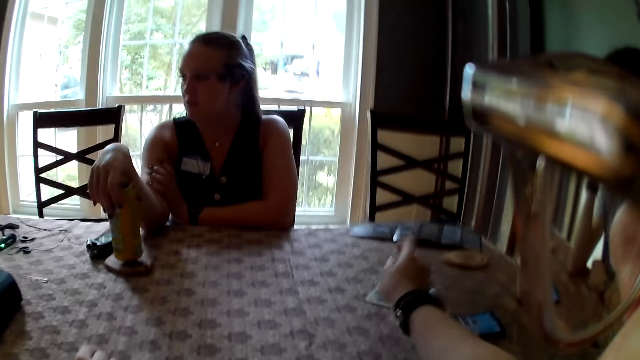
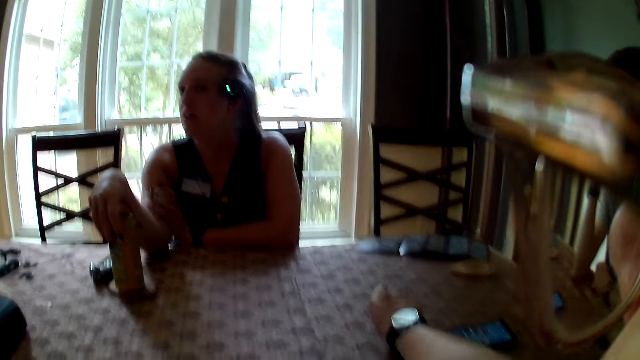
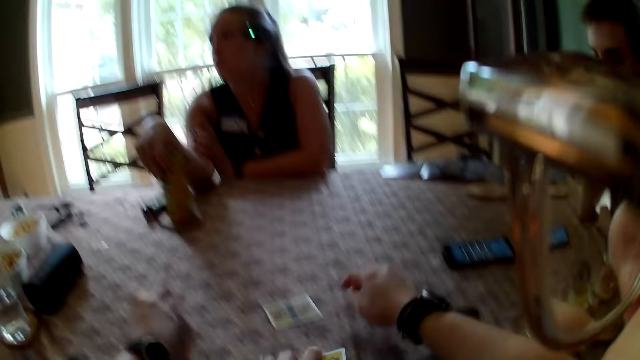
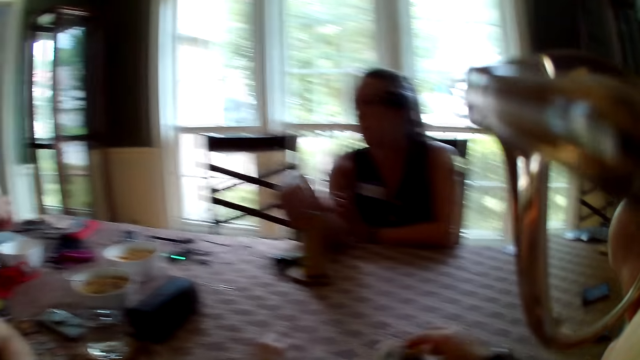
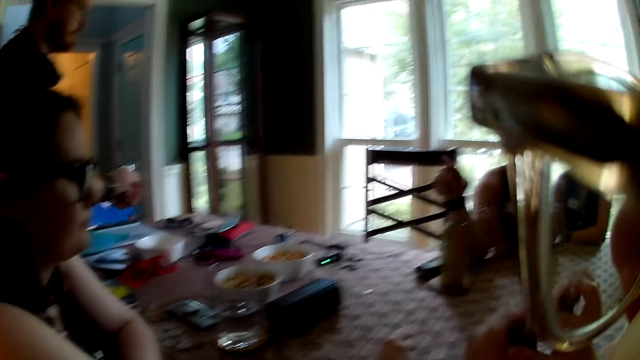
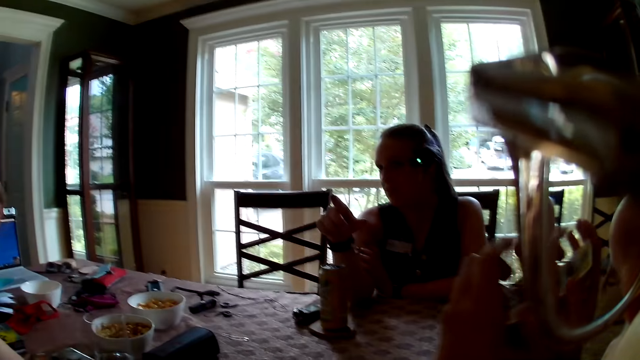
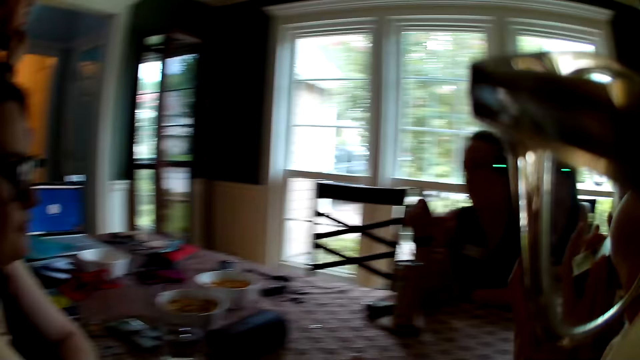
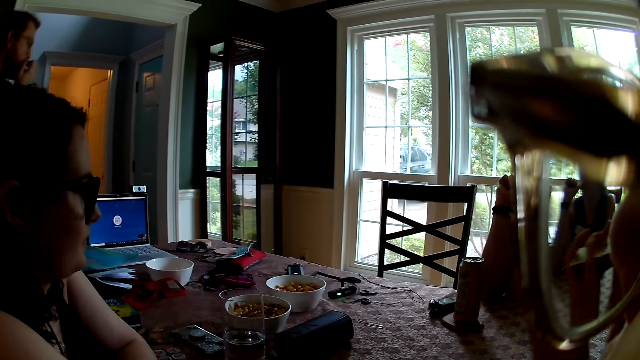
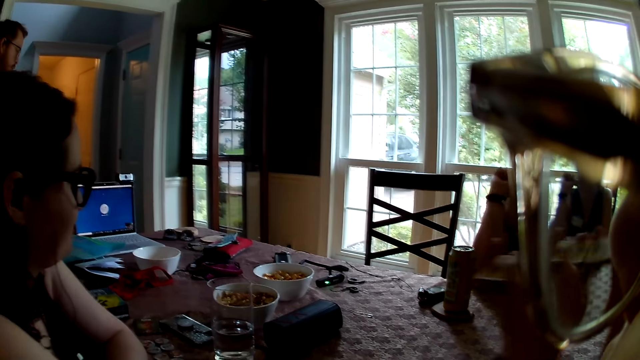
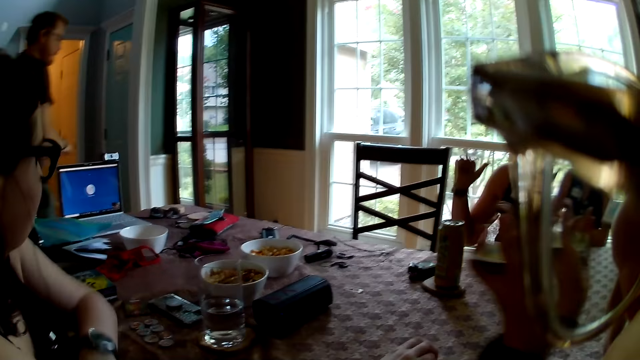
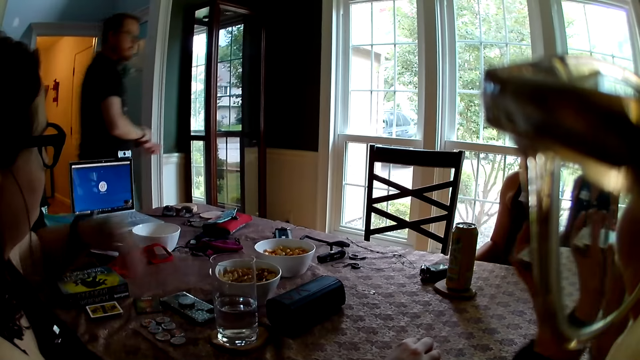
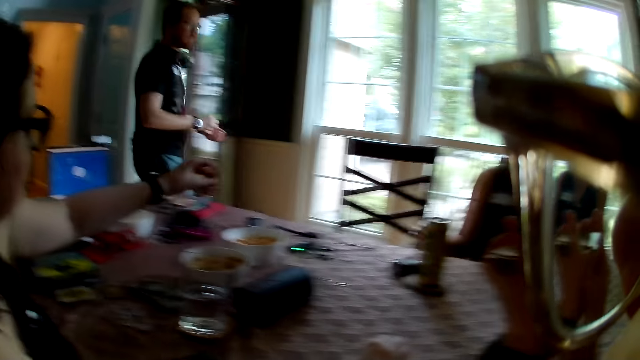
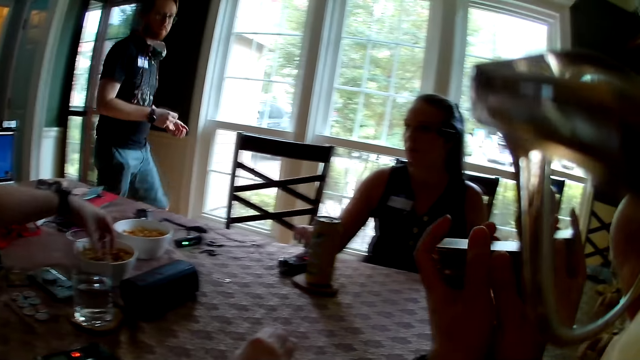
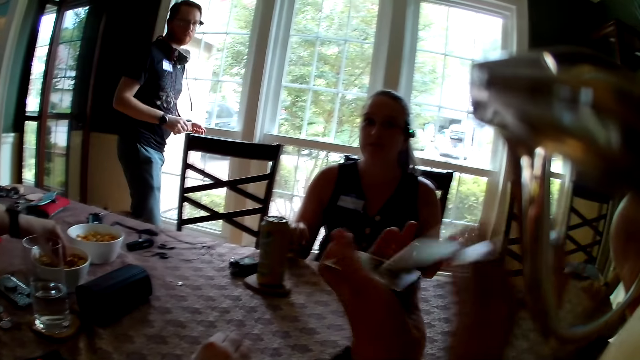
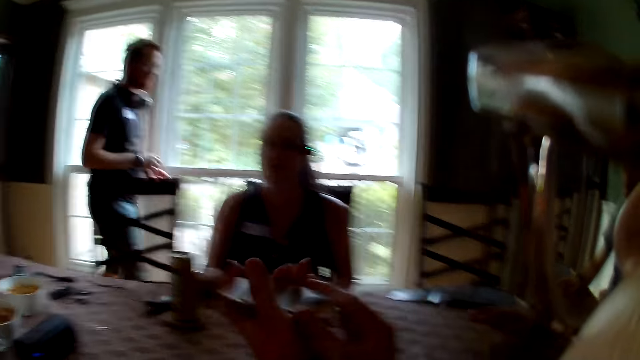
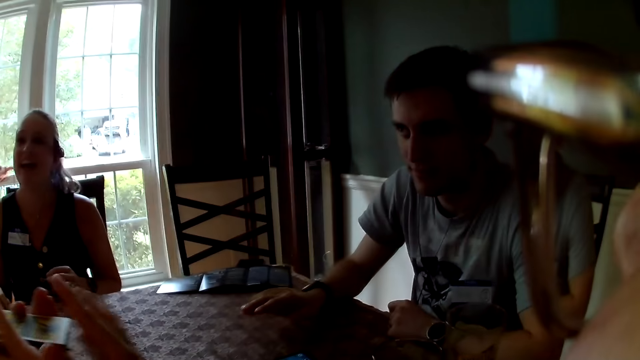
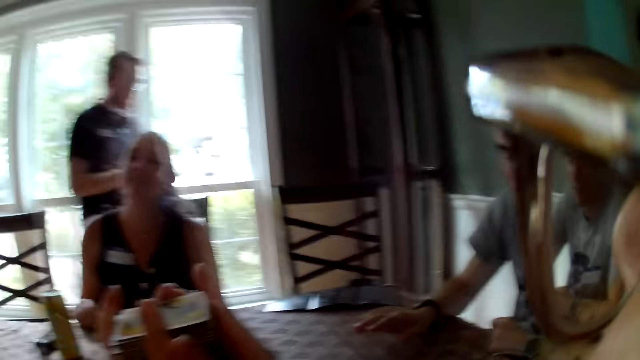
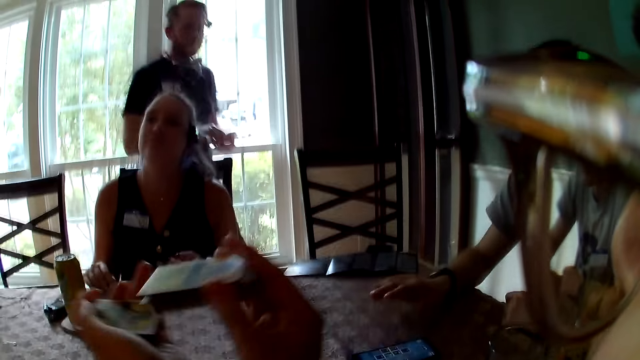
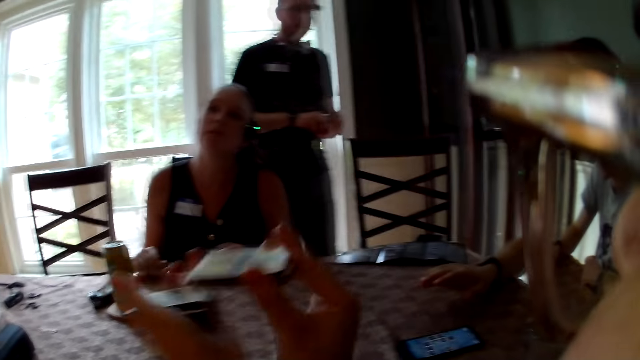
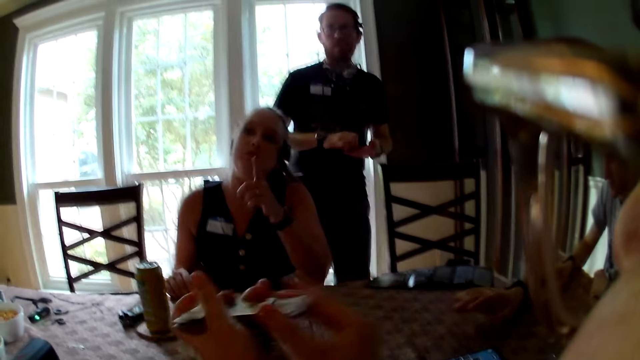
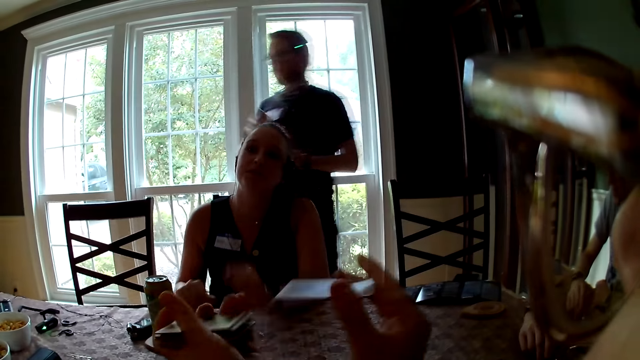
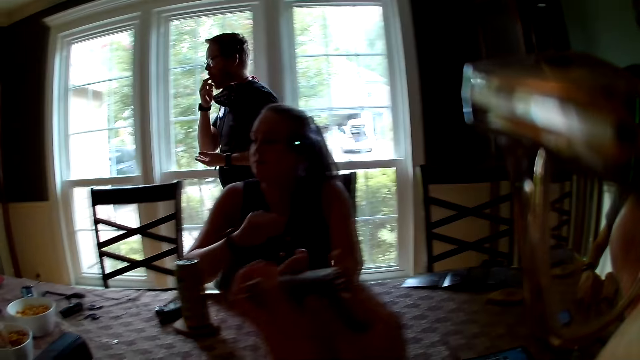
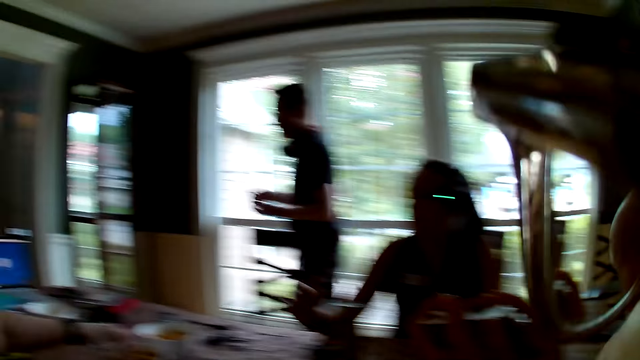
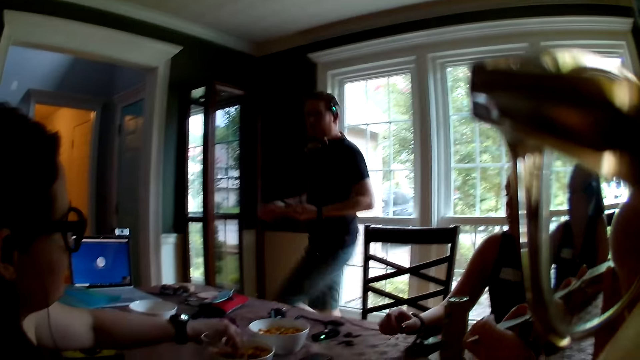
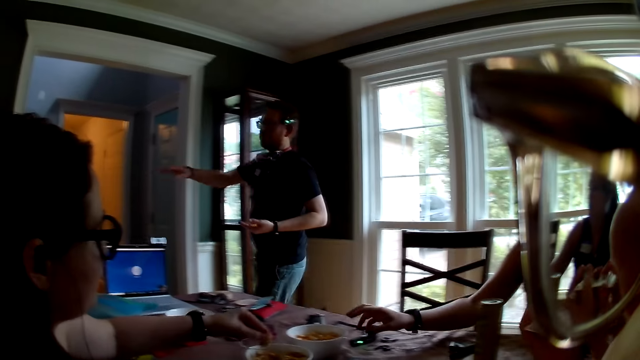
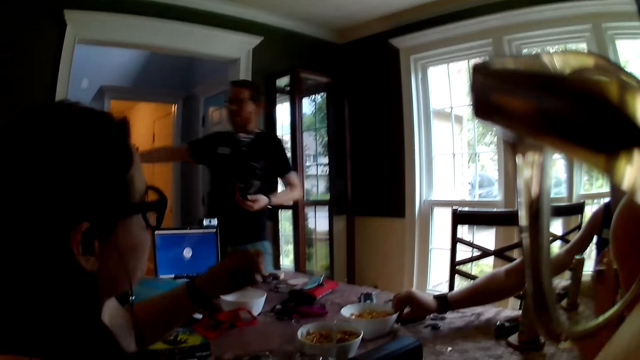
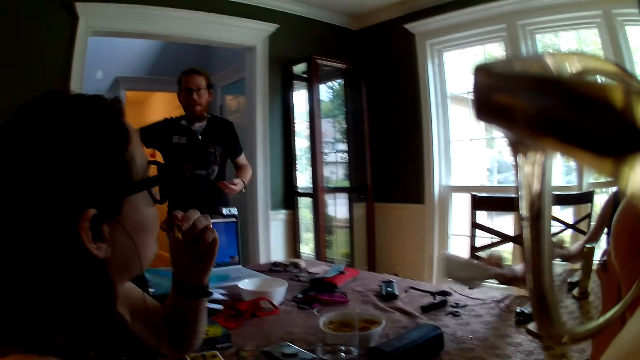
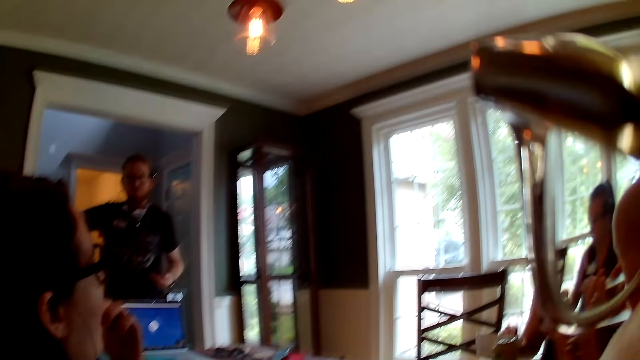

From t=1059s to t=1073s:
The man picks chips from a bowl with both hands. The camera wearer holds the playing cards. They shuffle the cards with both hands. A man walks. The camera wearer shuffles the cards again. The man eats the chips with his right hand. The woman picks the bowl of chips with her right hand.

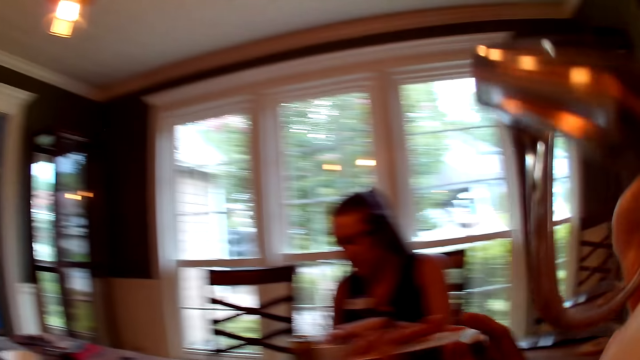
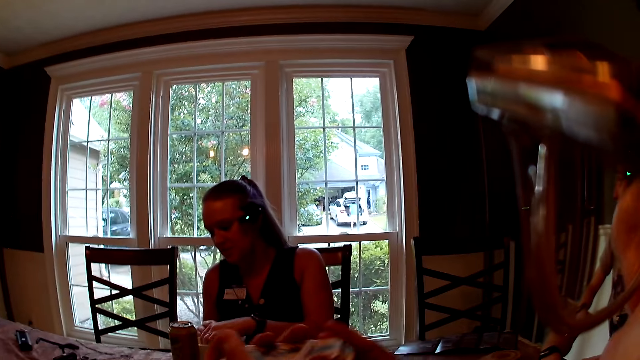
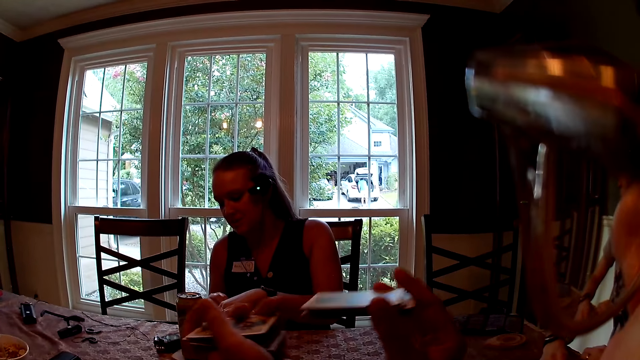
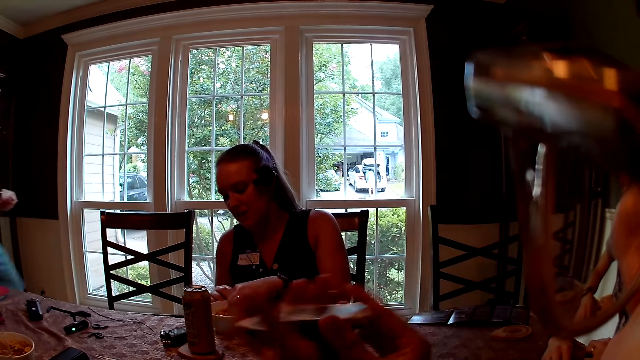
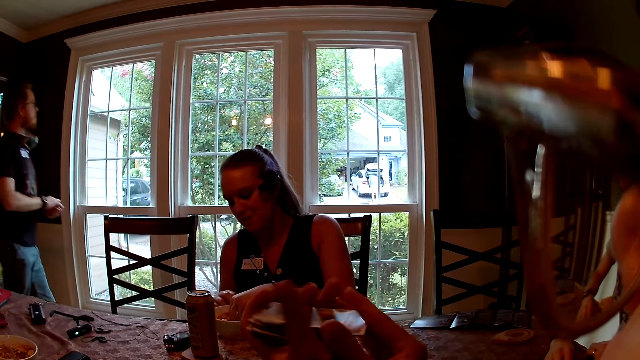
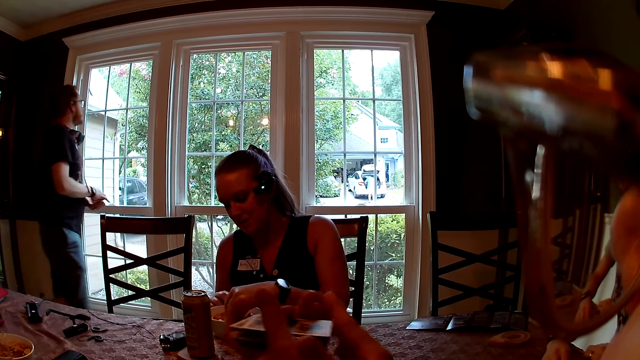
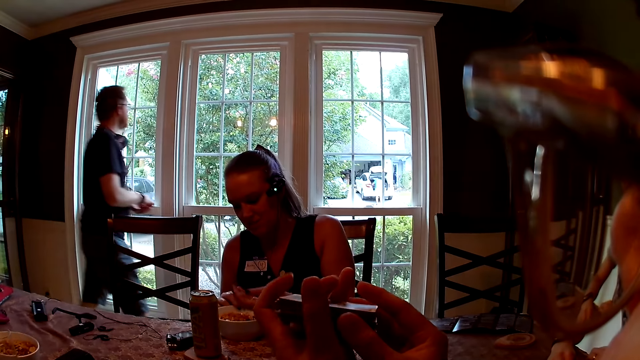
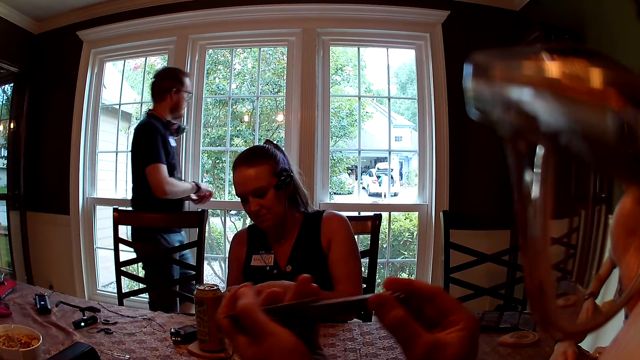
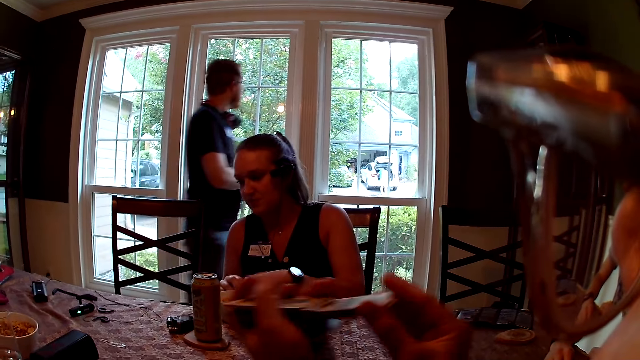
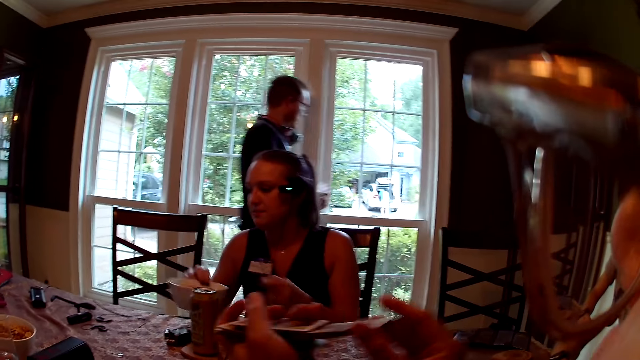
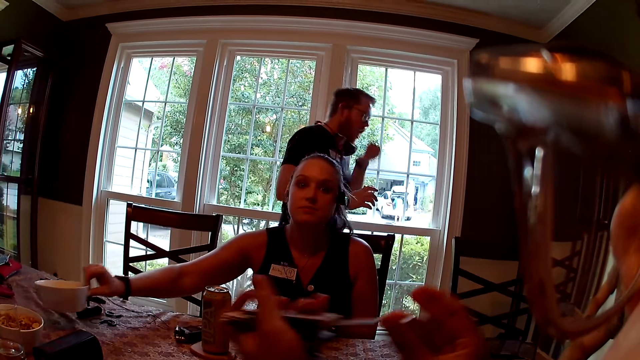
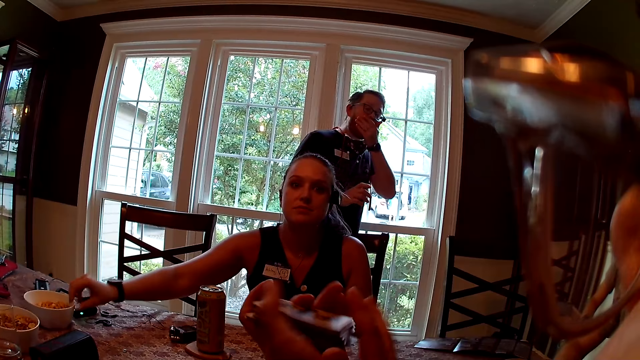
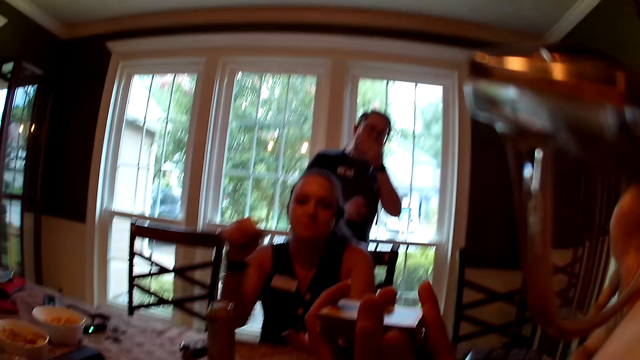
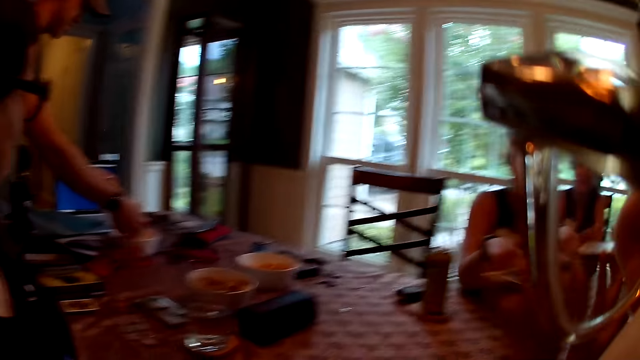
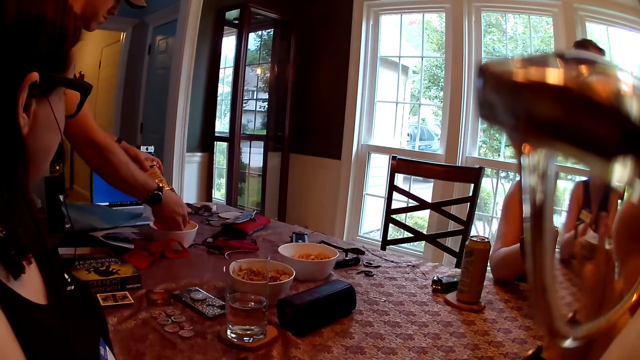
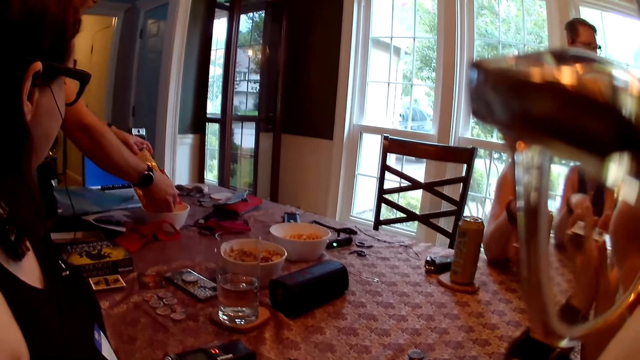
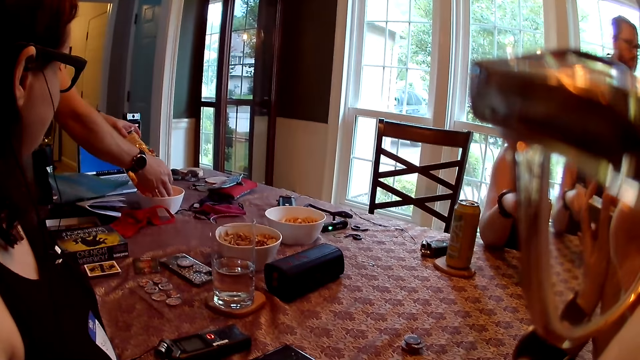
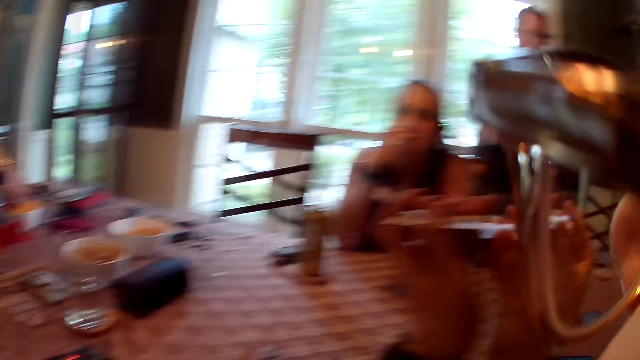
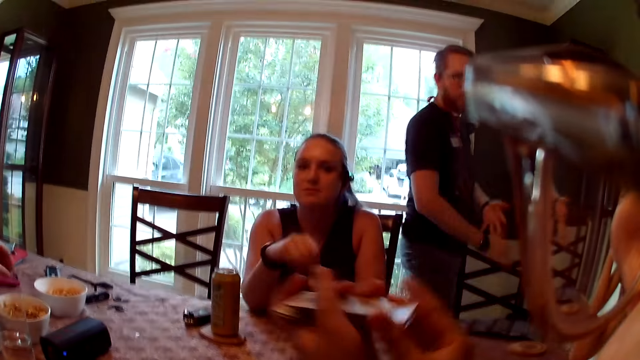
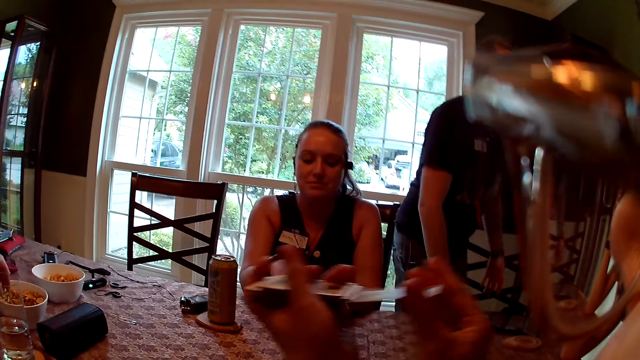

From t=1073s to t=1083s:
A man switches on the light. The camera wearer shuffles the cards. The woman picks chips from the bowl with her left hand. The woman drops the bowl of chips on the table with her right hand. Another man pours chips into the bowl with both hands. The camera wearer shuffles the cards again.
